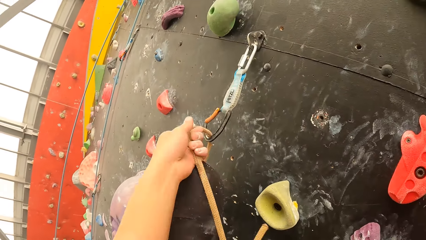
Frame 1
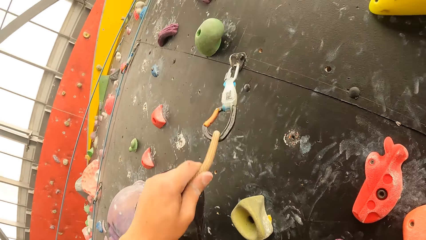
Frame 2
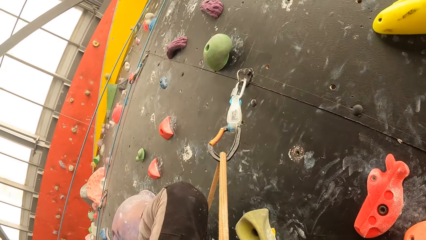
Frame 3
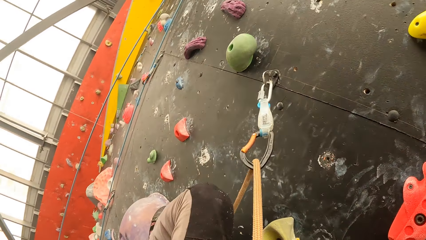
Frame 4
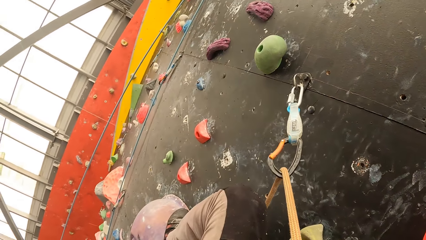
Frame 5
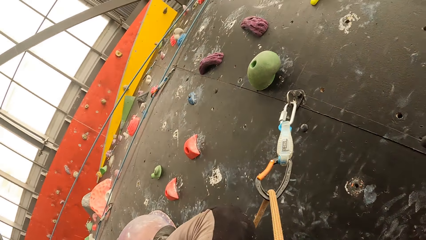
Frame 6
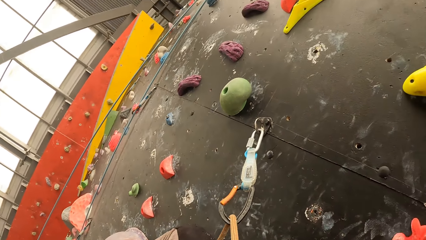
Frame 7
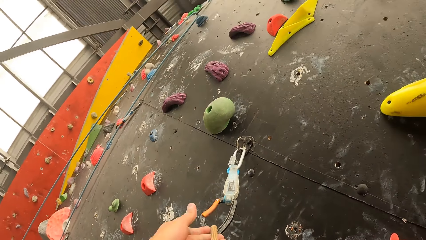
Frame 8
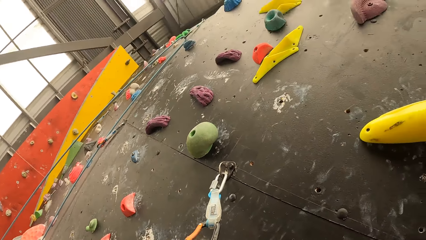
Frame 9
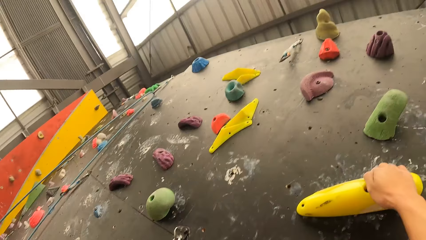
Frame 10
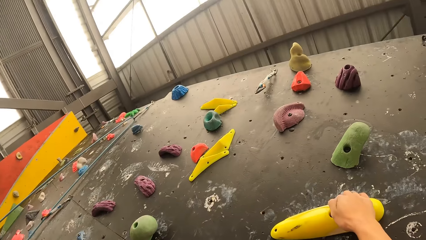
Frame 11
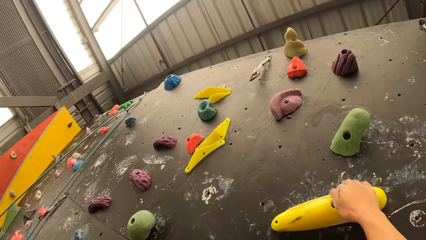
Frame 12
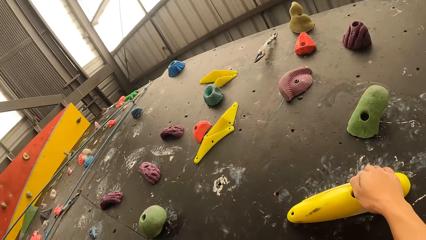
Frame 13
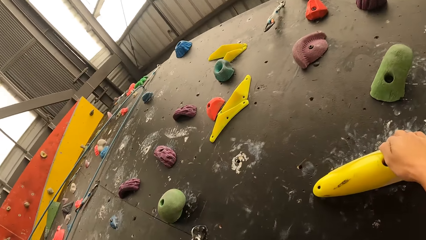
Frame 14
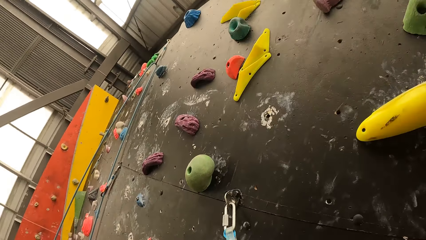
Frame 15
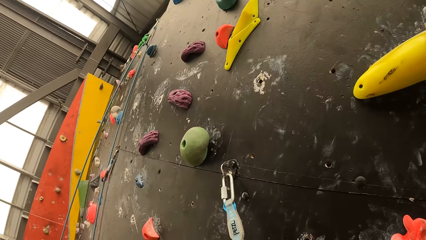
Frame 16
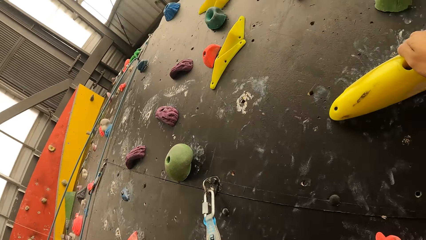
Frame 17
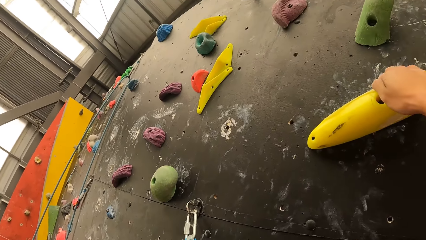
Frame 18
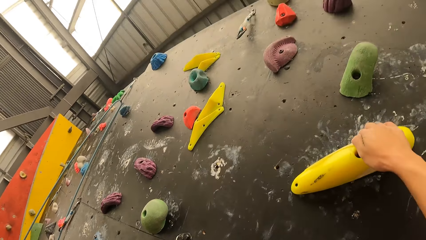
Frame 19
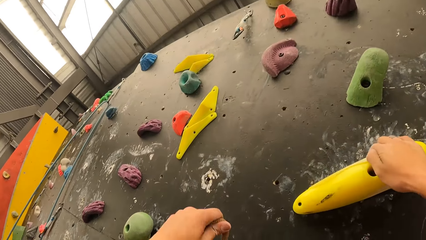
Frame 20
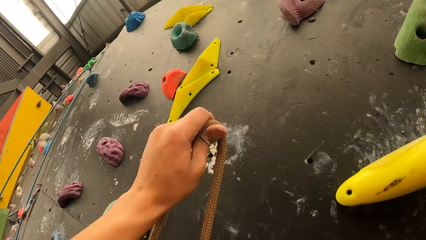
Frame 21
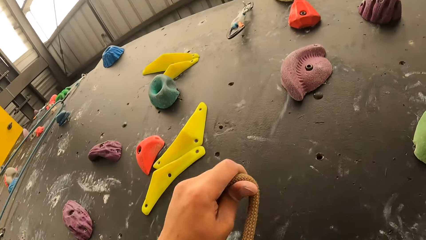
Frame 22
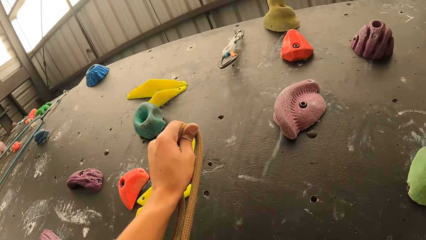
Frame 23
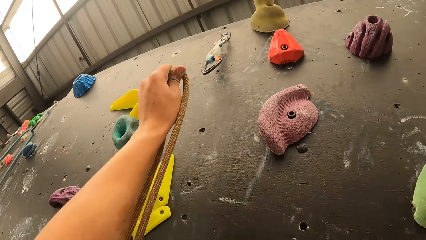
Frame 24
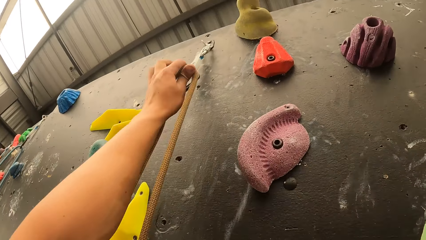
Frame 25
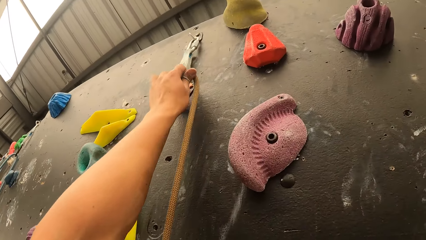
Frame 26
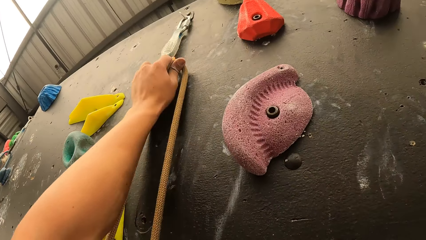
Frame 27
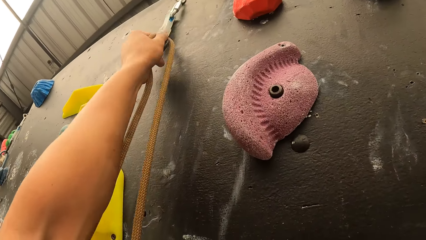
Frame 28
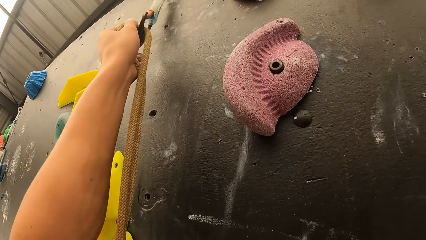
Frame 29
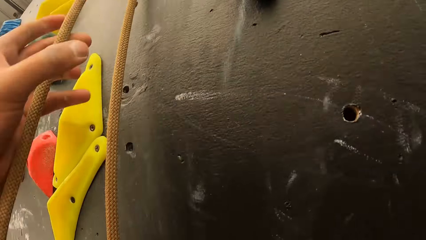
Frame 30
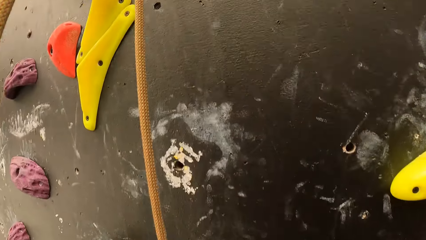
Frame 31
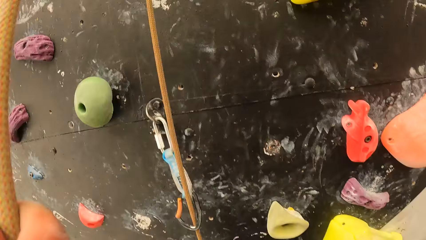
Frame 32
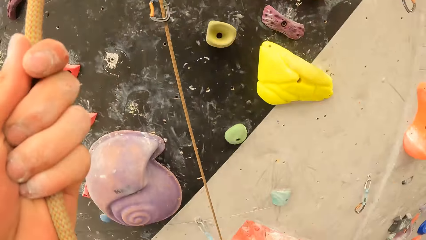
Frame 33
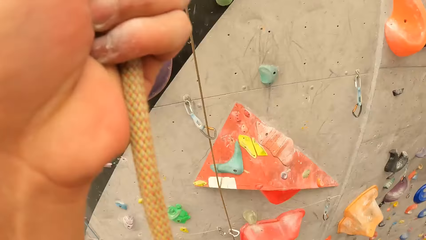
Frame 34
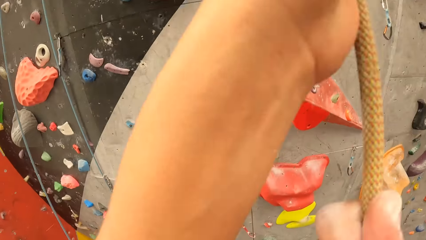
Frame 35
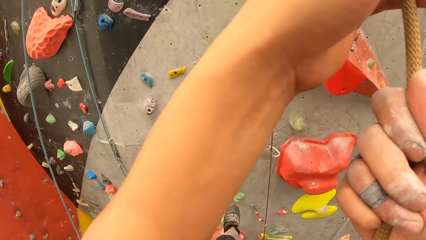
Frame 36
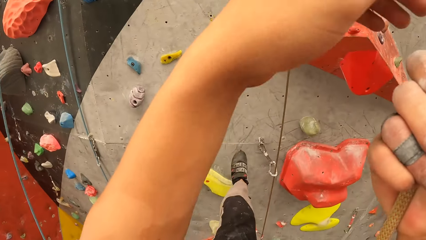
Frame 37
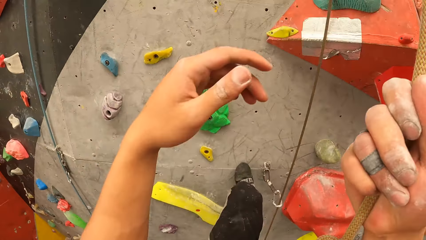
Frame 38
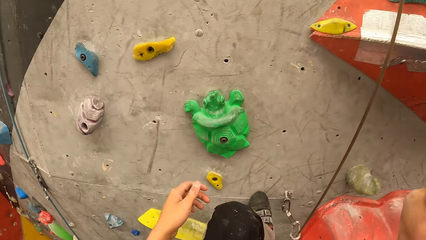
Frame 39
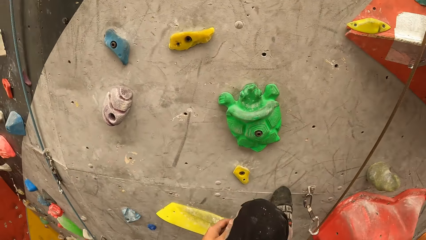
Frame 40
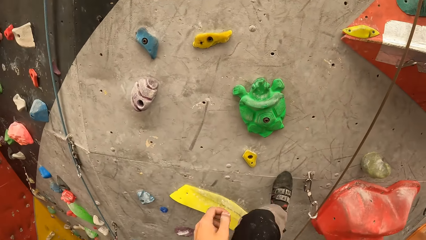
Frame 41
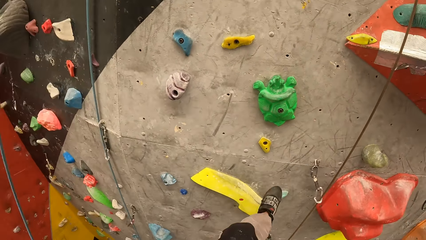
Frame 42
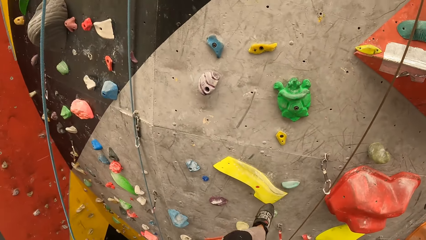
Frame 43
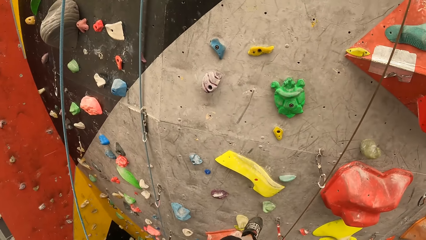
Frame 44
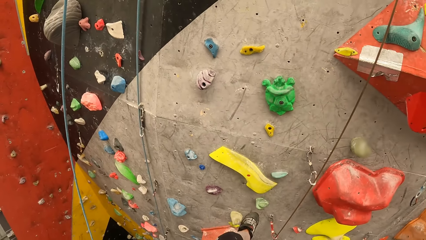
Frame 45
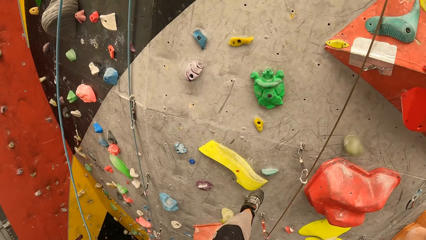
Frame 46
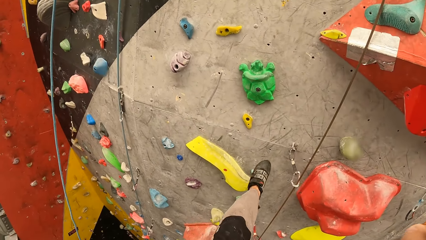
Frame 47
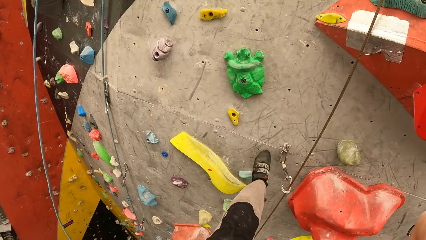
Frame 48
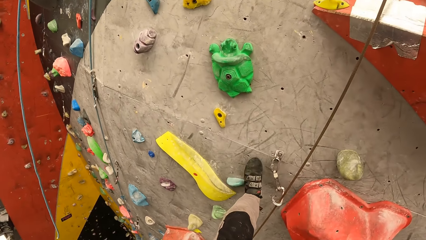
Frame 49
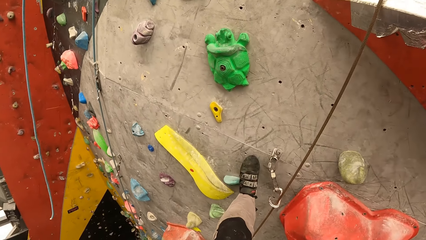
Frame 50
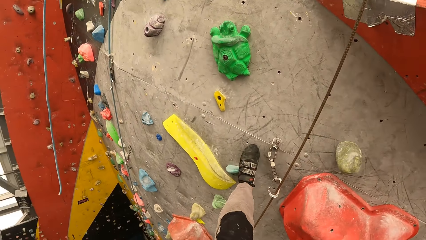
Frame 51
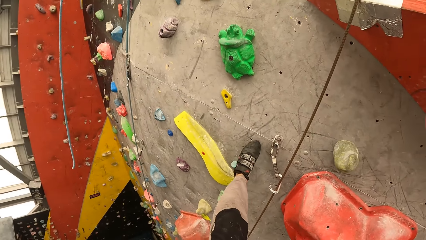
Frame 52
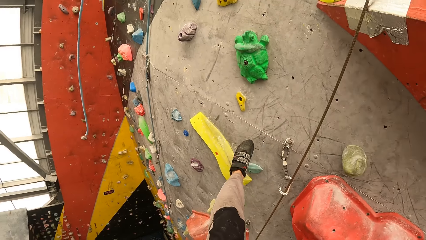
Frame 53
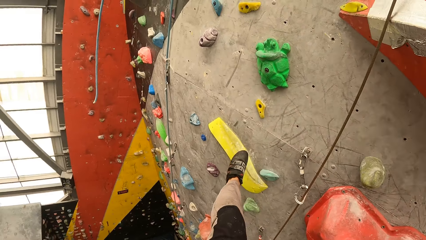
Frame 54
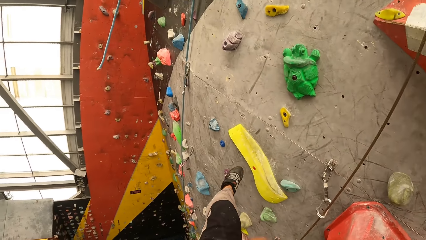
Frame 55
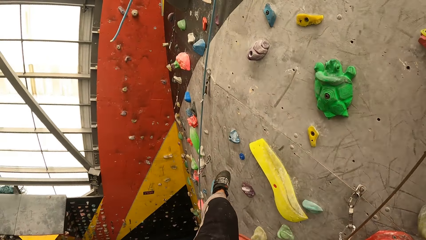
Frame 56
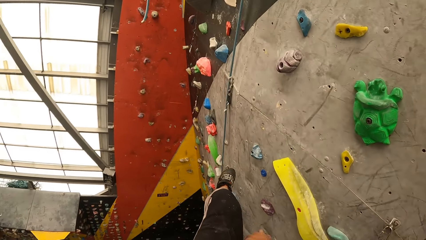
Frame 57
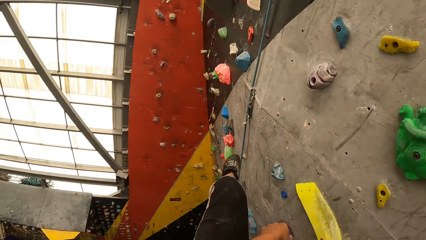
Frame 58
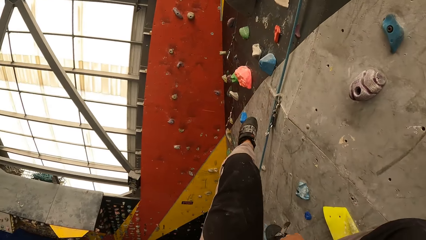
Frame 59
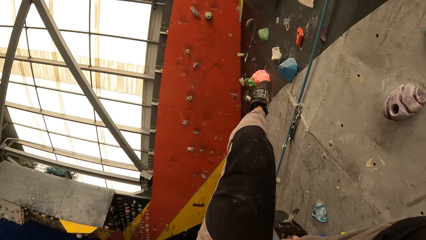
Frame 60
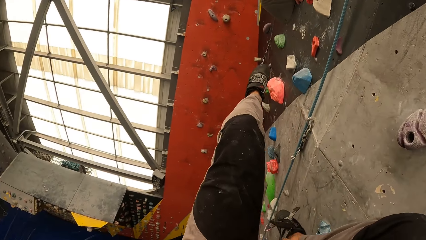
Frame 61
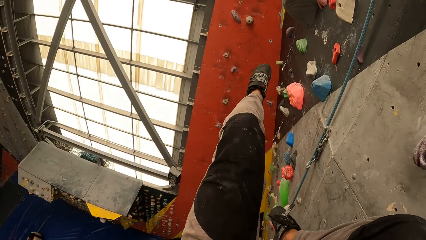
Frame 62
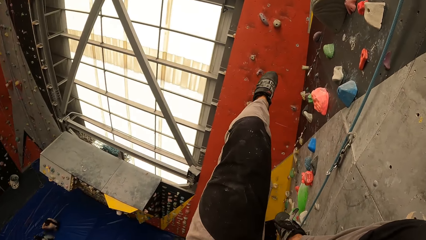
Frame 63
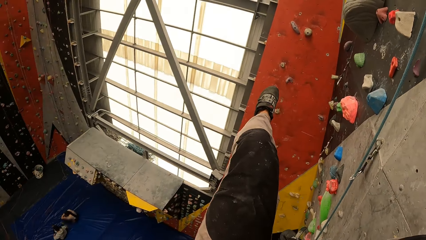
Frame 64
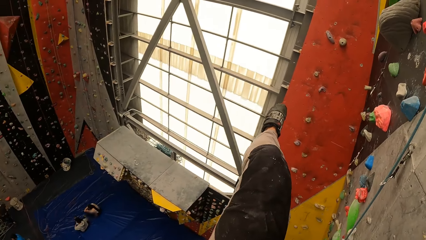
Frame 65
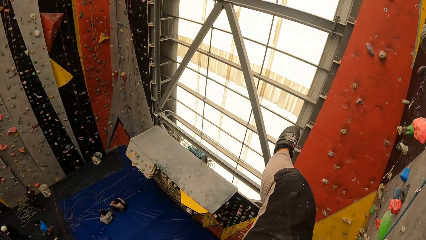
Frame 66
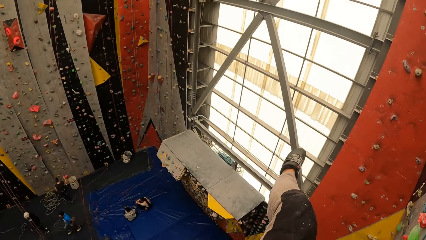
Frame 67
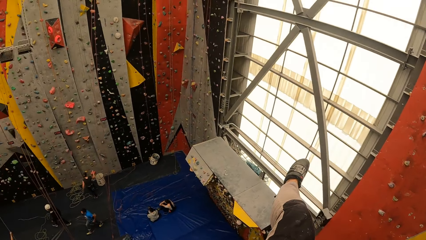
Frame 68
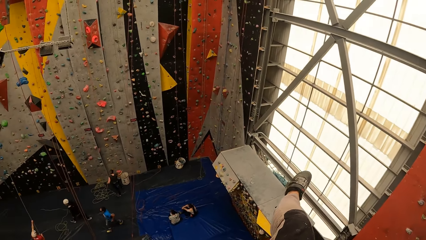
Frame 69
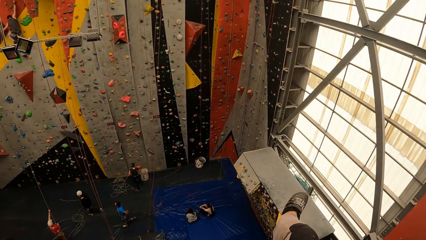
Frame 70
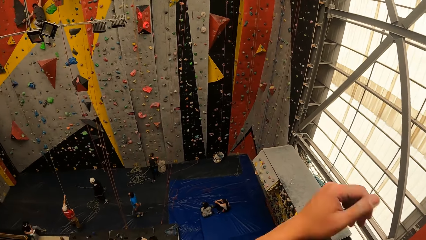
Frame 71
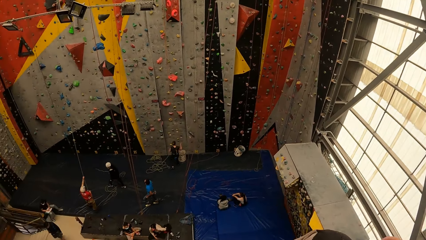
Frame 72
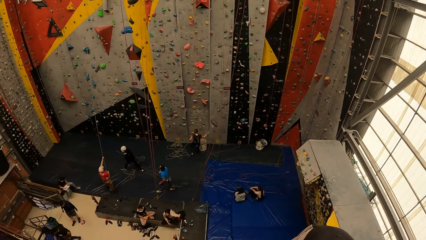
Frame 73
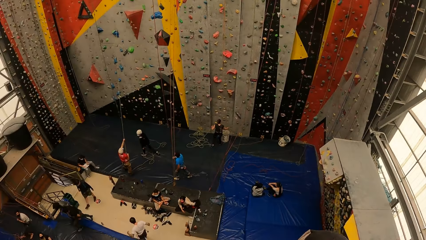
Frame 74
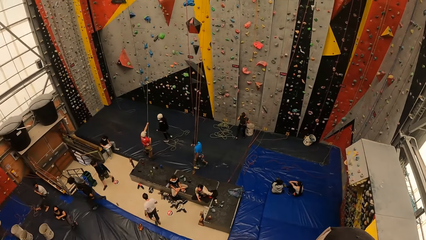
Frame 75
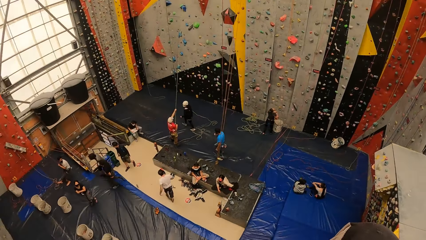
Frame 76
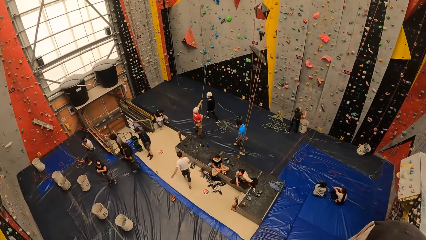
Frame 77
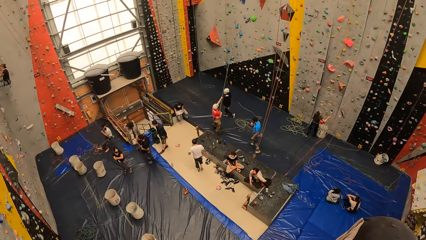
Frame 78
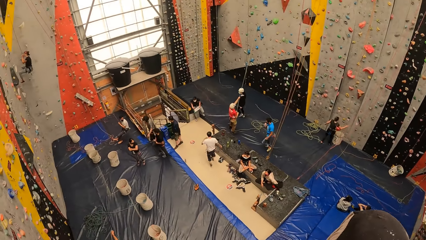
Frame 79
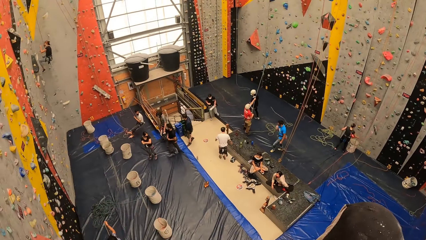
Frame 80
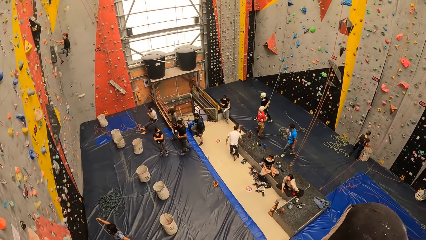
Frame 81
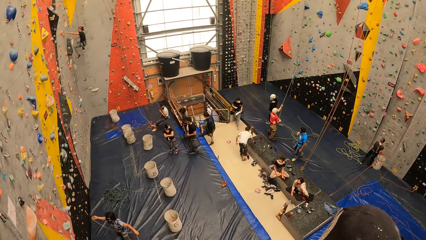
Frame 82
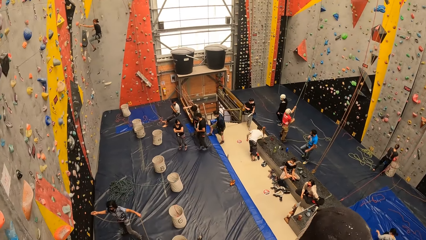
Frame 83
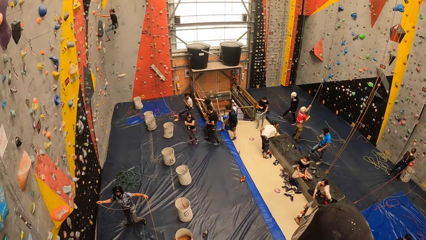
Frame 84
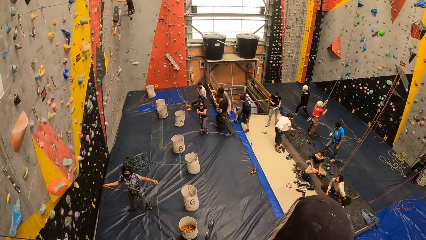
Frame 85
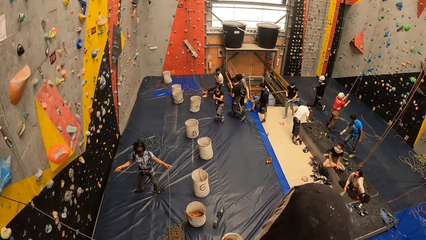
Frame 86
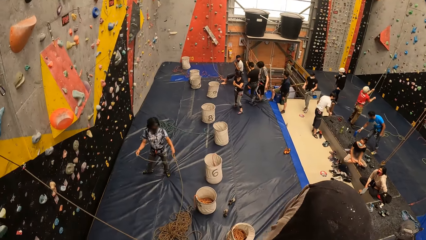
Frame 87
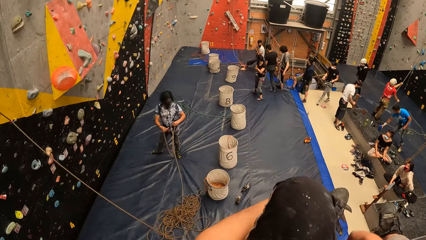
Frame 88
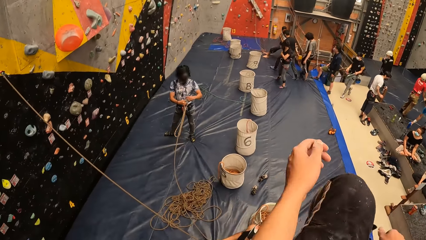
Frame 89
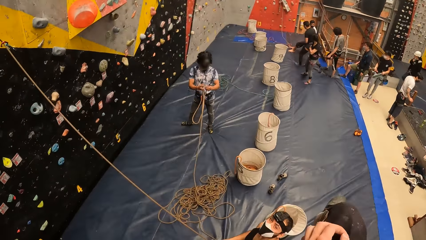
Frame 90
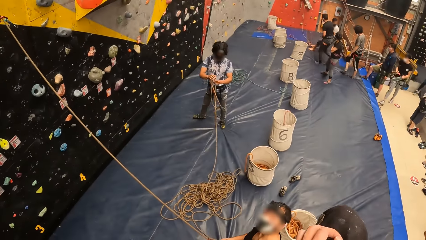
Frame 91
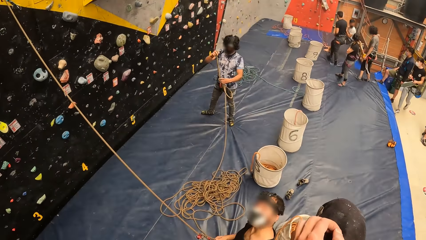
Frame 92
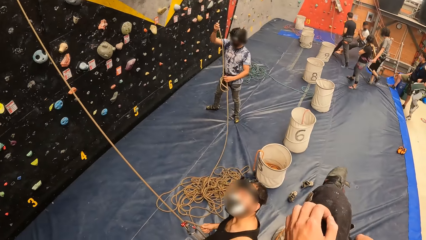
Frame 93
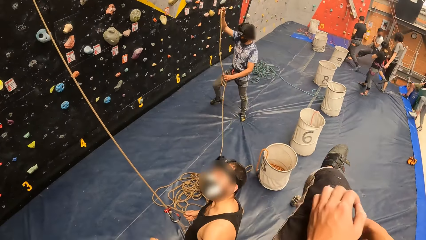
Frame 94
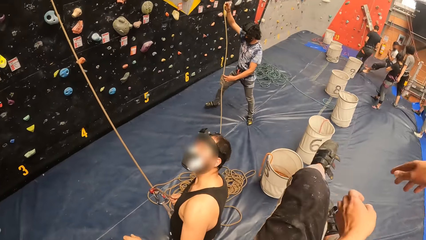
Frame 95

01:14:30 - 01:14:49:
The camera wearer adjusts the rope. They put the rope on the hook. They jump down from the rock wall. They climb down the rock climbing.
